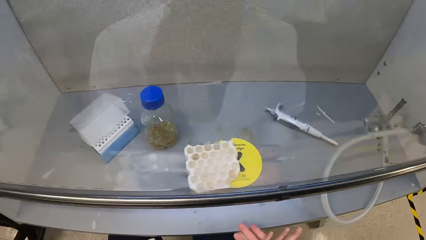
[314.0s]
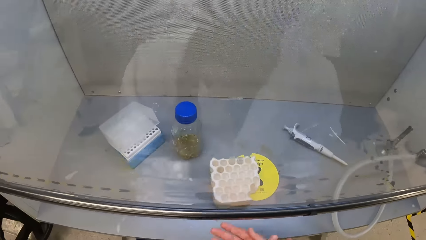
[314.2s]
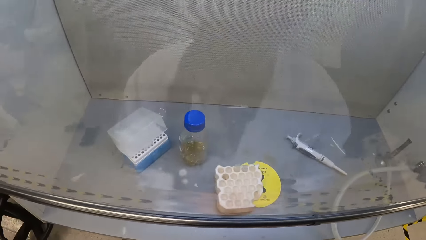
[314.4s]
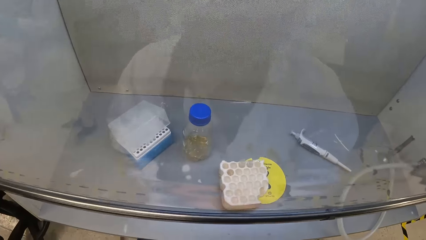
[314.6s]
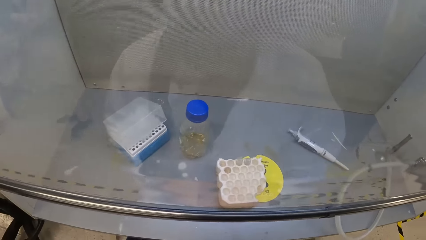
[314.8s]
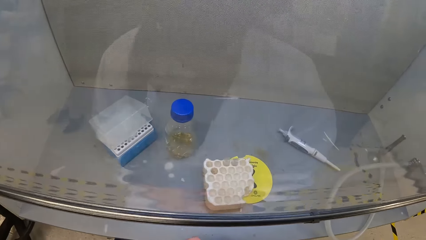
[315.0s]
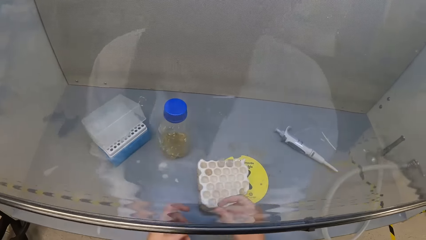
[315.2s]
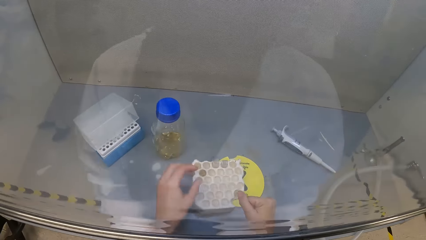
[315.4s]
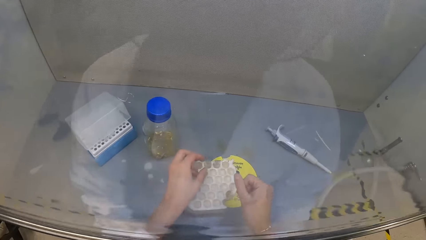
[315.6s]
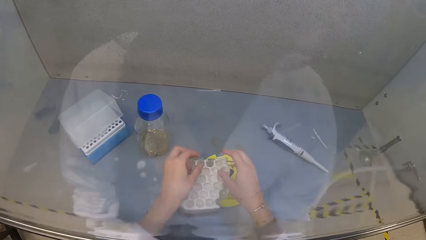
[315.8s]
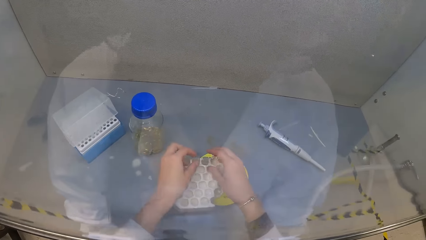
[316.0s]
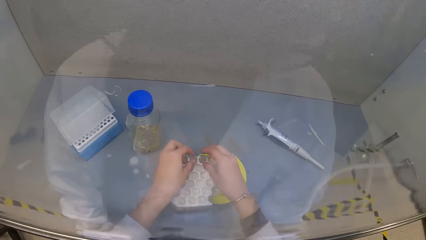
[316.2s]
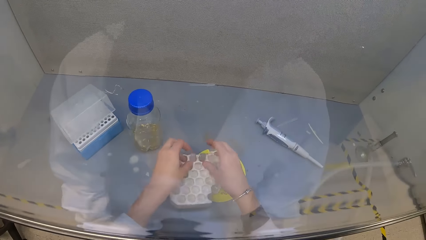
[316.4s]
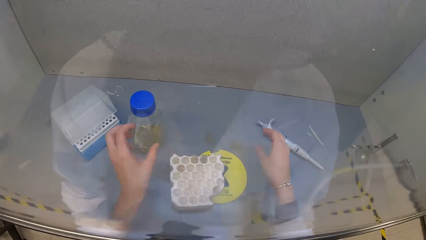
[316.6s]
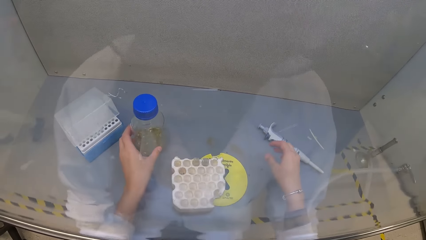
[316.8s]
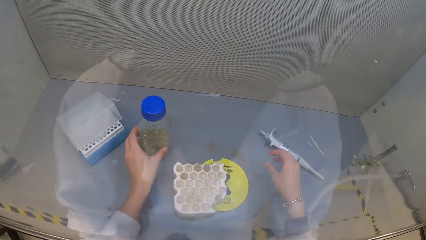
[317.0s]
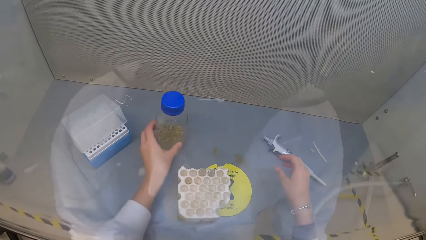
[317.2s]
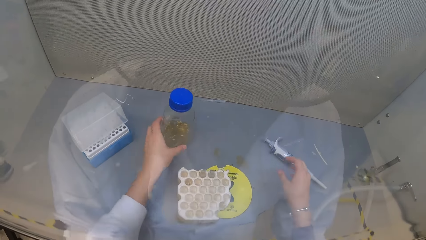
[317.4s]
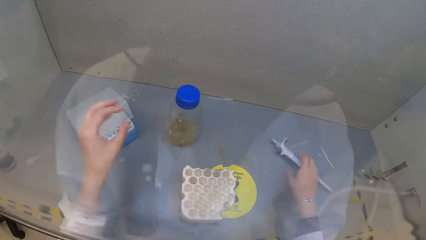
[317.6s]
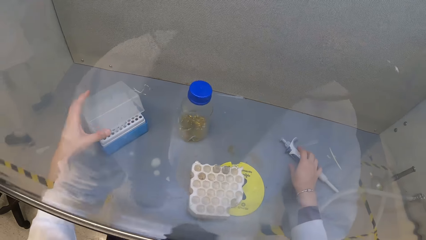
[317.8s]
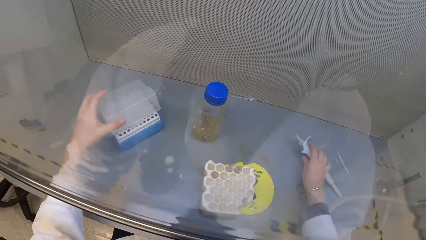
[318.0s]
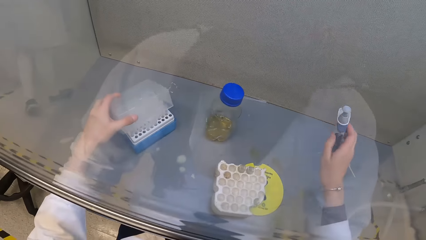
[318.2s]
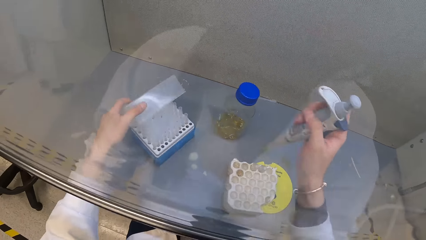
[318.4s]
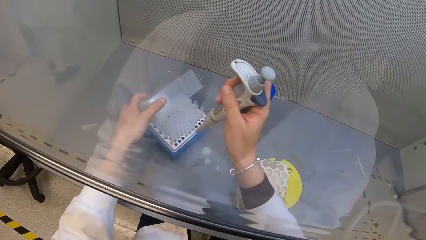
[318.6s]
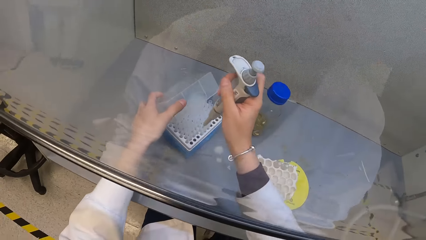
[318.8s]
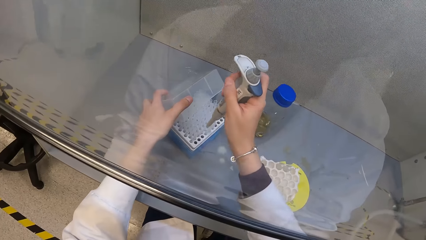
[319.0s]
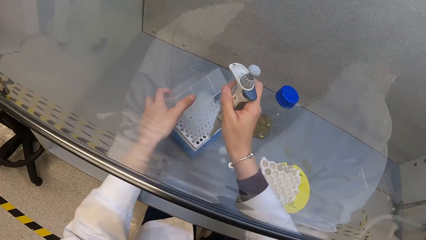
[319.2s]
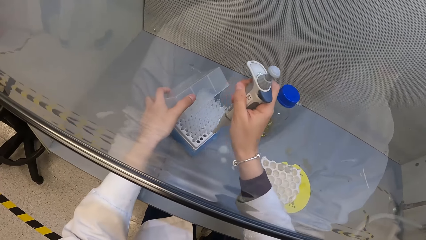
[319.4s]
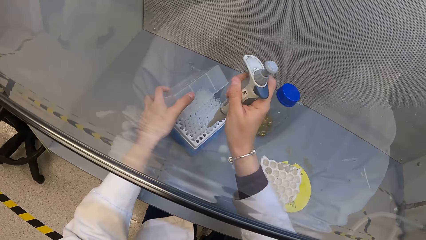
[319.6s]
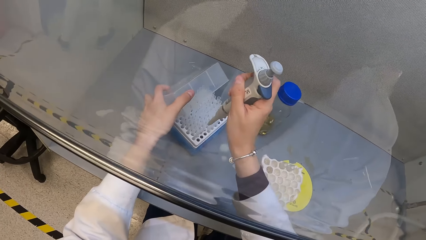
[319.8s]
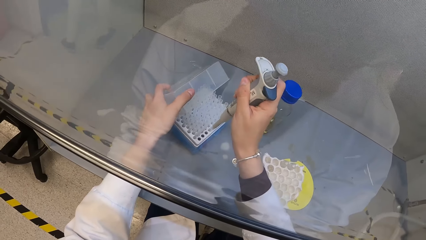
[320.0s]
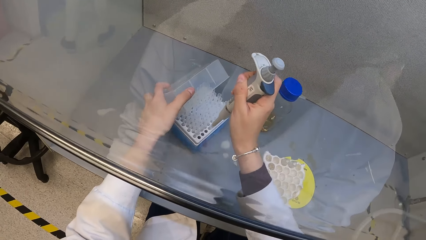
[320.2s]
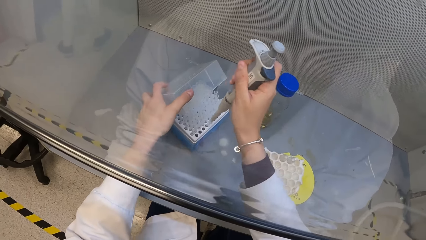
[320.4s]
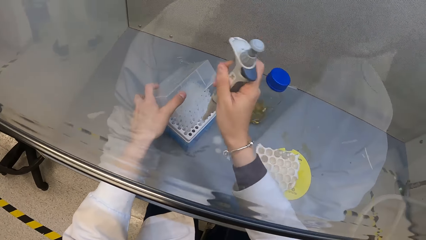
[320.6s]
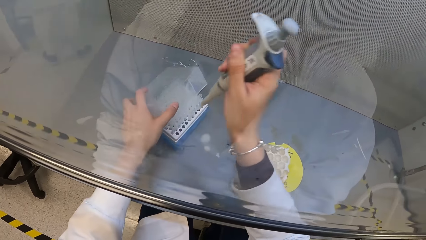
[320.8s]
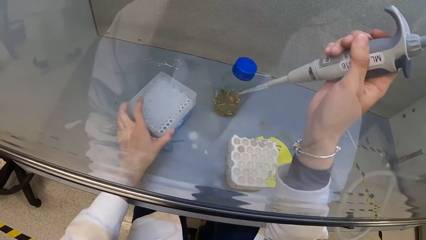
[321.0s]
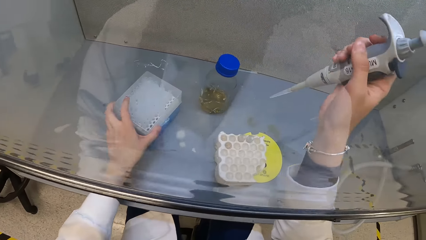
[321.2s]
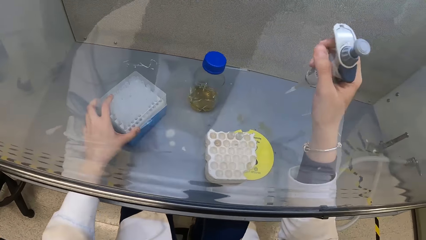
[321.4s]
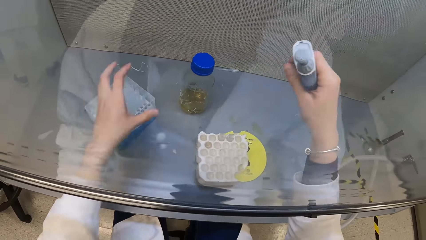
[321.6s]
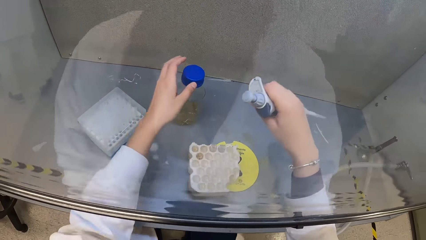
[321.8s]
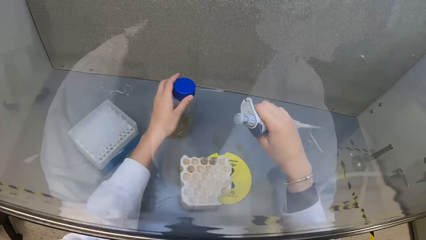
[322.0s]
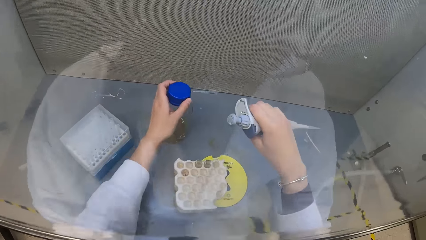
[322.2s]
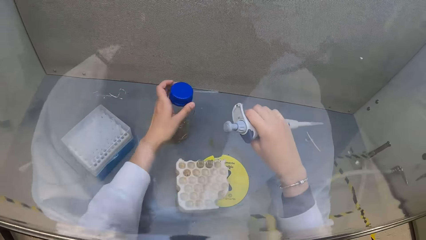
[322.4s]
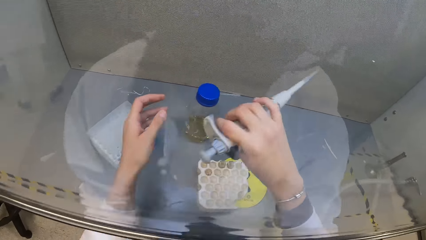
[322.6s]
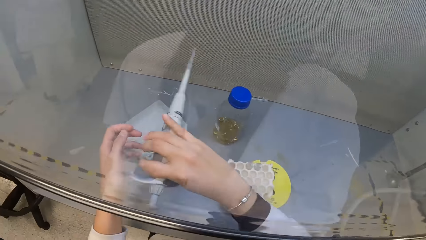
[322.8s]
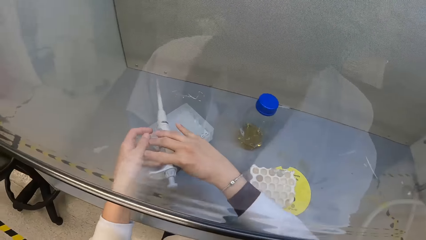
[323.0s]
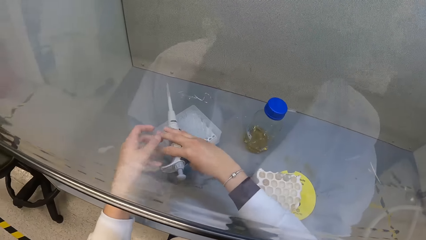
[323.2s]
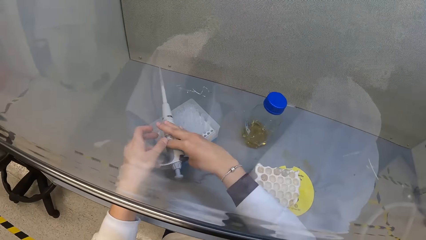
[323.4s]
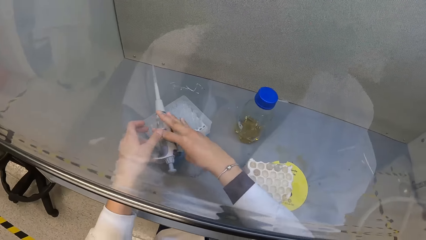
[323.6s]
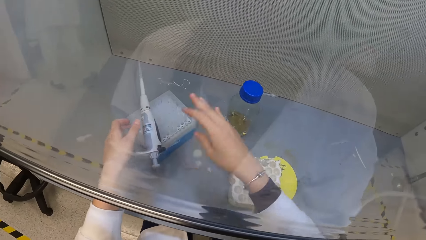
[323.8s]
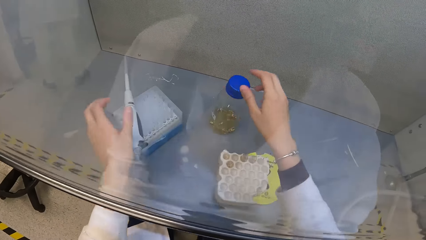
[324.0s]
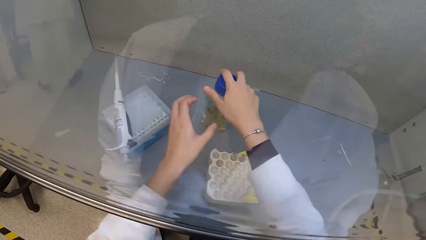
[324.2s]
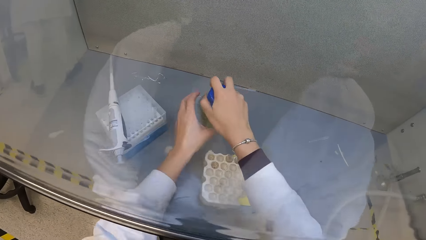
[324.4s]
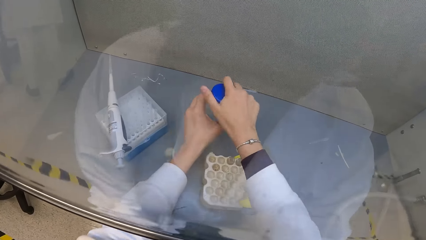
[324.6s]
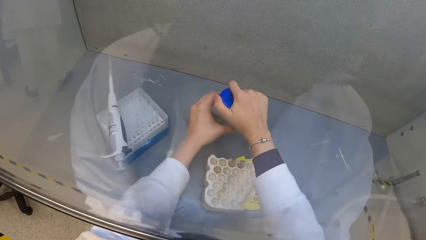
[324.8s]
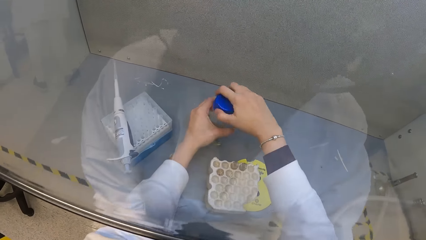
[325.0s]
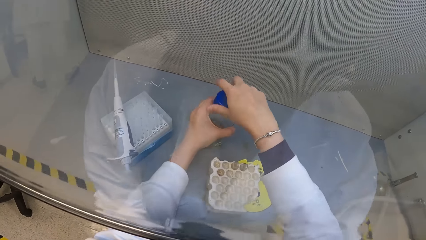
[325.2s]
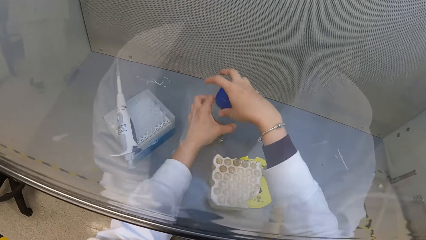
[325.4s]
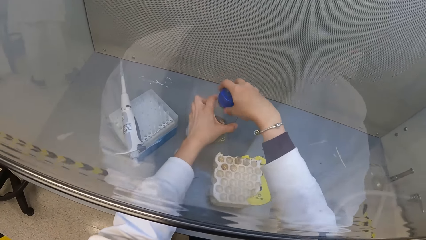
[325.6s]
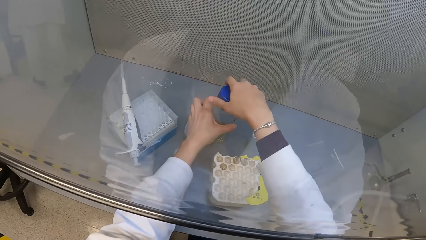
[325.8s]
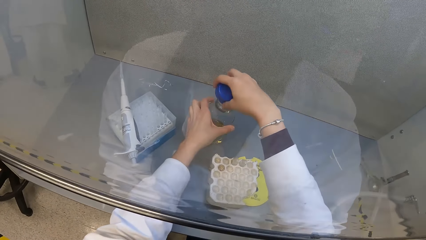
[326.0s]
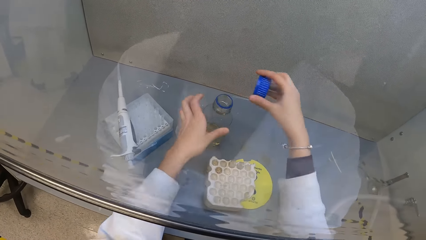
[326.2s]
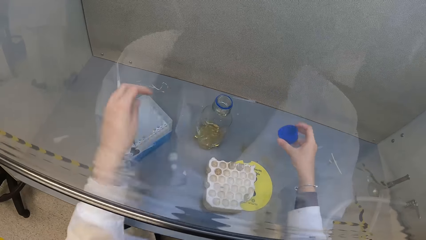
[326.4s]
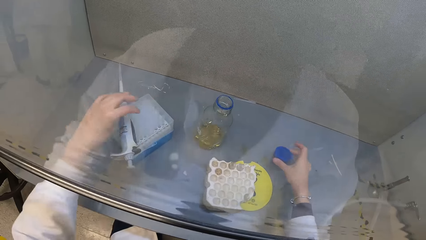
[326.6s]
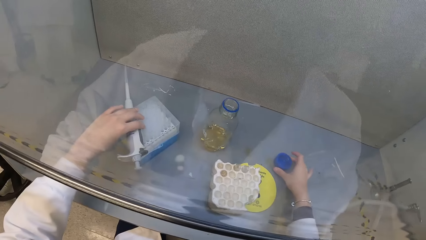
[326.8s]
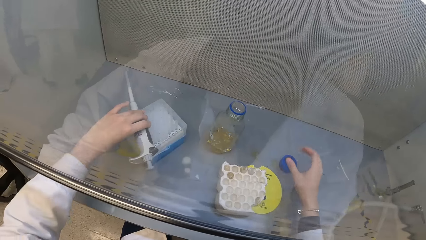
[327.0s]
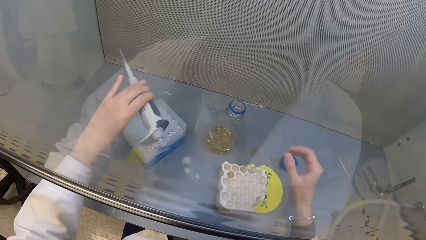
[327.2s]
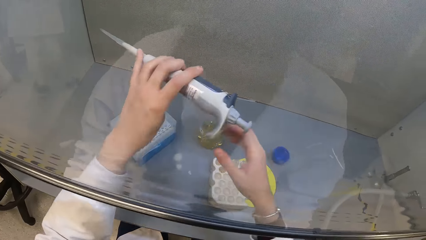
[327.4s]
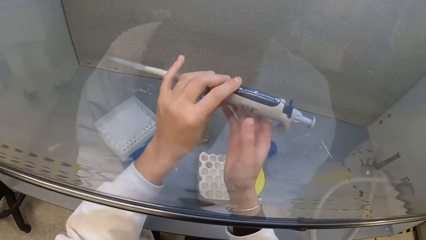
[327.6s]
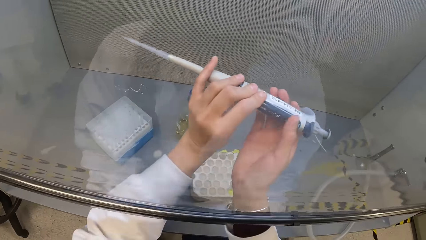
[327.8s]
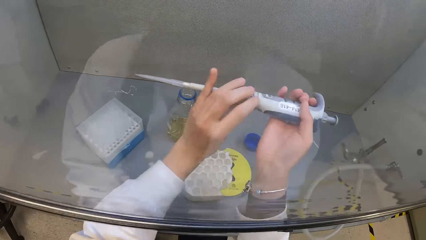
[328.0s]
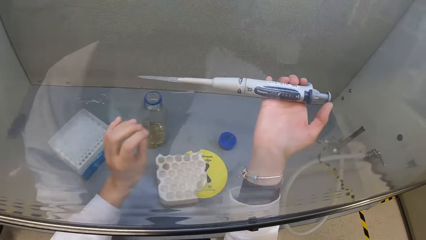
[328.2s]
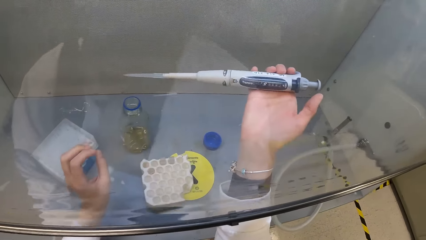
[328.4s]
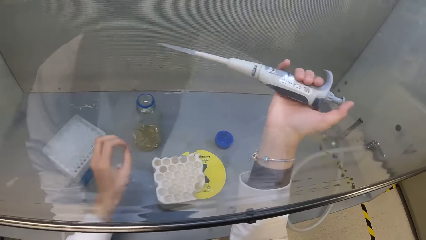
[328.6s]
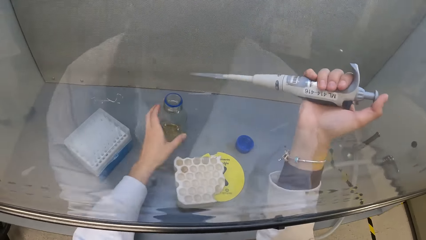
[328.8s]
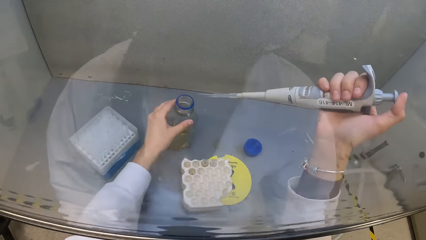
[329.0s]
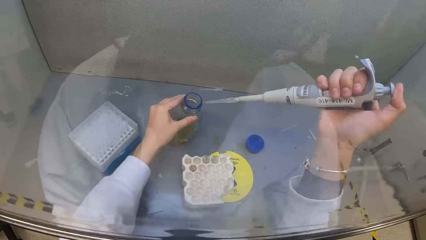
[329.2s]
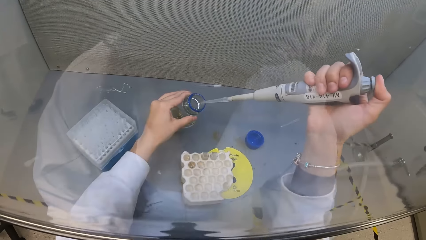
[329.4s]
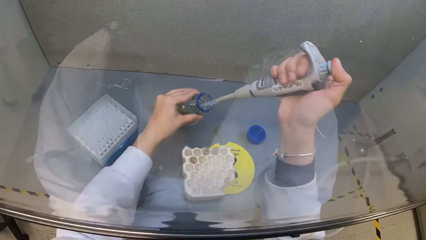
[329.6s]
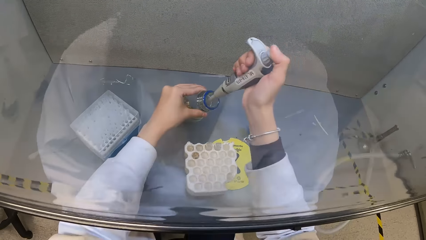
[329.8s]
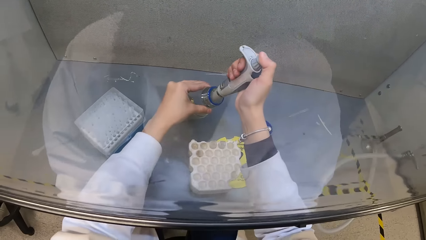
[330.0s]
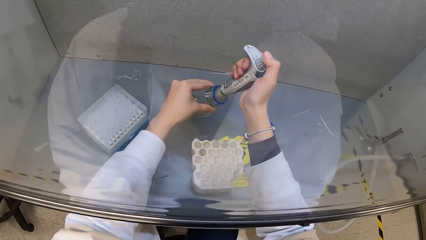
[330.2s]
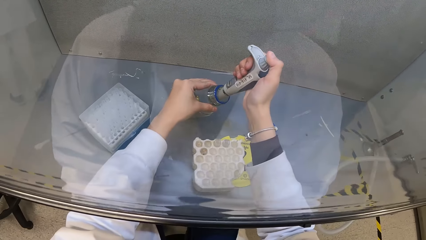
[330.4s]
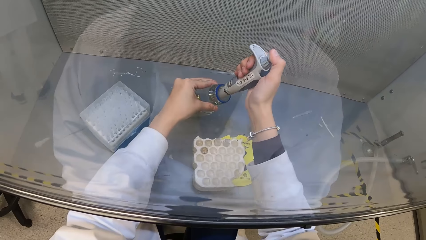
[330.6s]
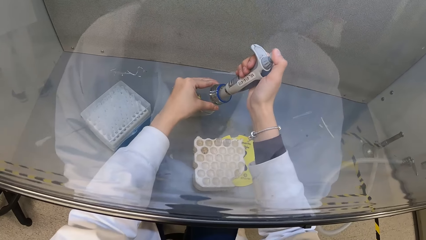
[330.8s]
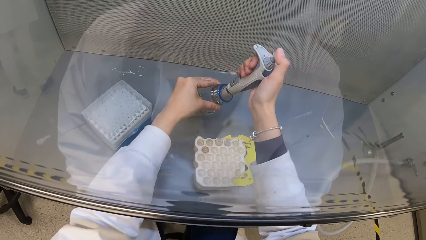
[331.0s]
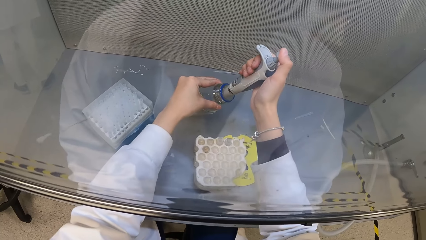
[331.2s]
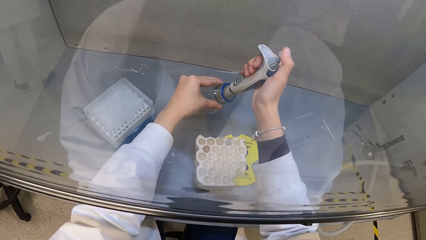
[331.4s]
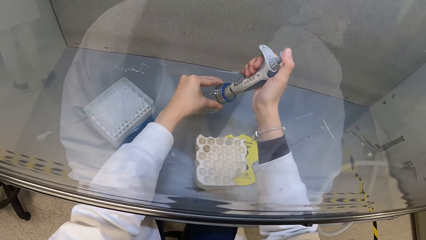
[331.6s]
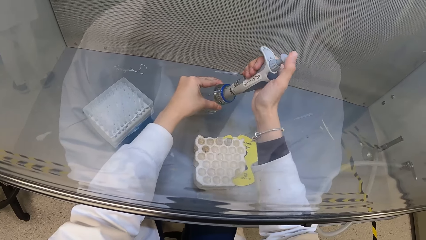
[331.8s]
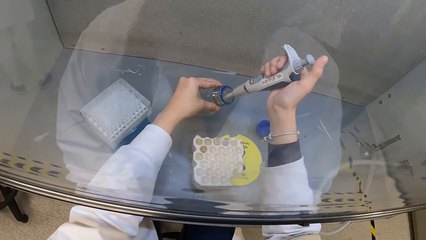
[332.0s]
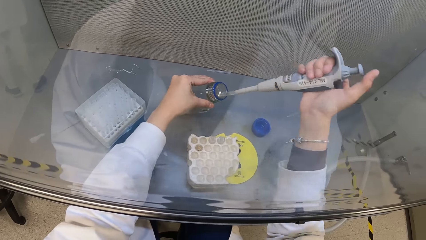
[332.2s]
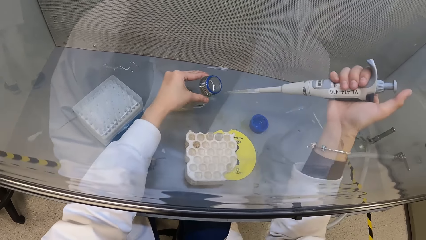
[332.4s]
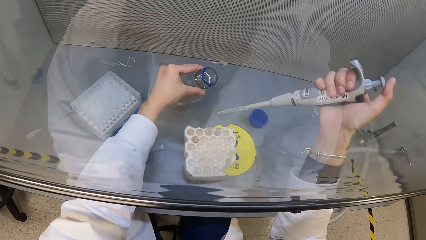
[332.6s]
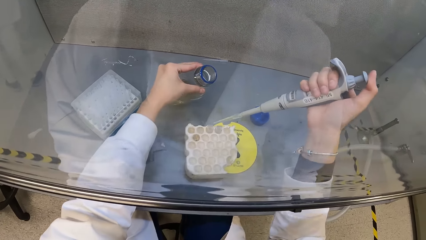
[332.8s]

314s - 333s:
The camera wearer holds a tube on the test rack with her left hand. She holds the tube on the test rack with her right hand. She touches the test tubes. She adjusts a glass bottle or plastic container on the lab bench with her left hand. She picks up a suction syringe on the lab bench with her right hand. She opens a test tube rack on the lab bench with her left hand. She adjusts a tube on the test tube rack with the suction syringe in her right hand. She closes the test tube rack on the lab bench with her left hand. She inserts the syringe into the test tube rack. She touches the glass bottle cover with her left hand. She drops the suction syringe on the test tube rack with her right hand. She holds the glass bottle with both hands. She opens a cover of the glass bottle with her right hand. She drops the cover of the glass bottle on the lab bench with her right hand. She picks up the suction syringe on the test tube rack with her left hand. She transfers the suction syringe from her left hand to her right hand. She holds the glass bottle with her left hand. She extracts a small quantity of liquid samples from the glass bottle with the suction syringe in her right hand. She inserts the syringe into the plastic container.
